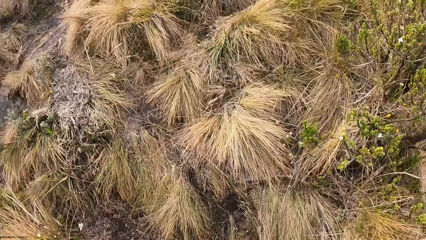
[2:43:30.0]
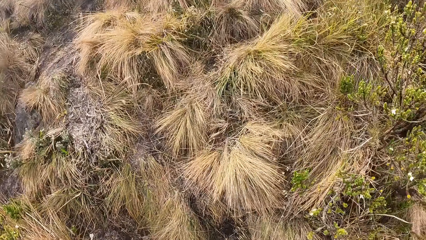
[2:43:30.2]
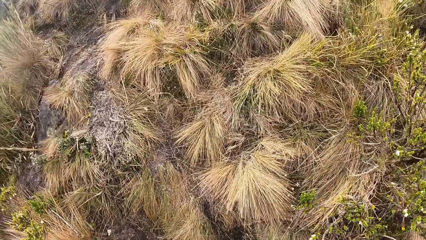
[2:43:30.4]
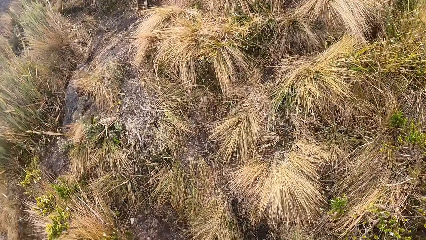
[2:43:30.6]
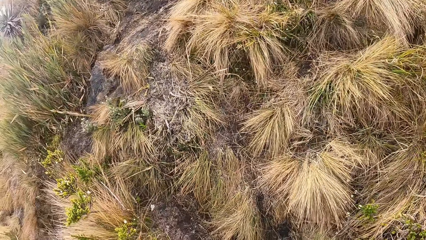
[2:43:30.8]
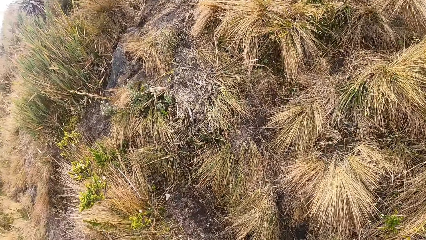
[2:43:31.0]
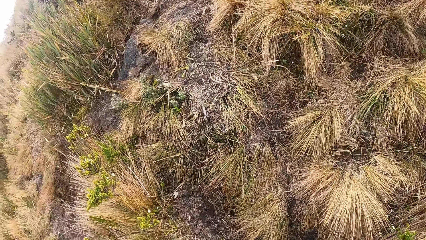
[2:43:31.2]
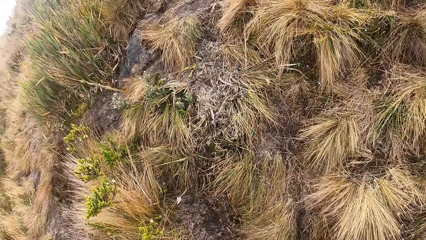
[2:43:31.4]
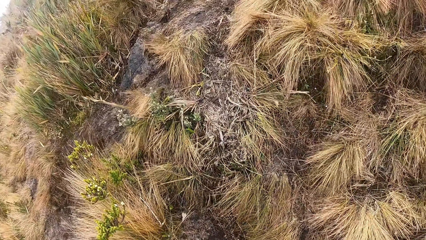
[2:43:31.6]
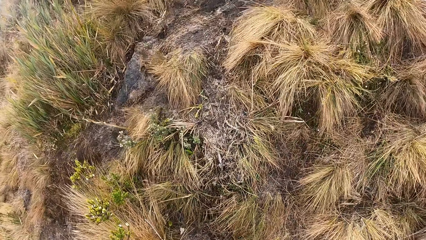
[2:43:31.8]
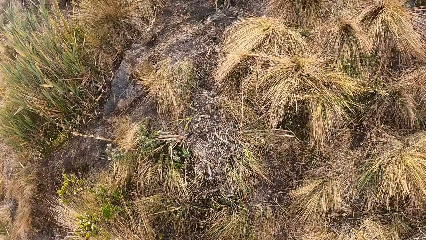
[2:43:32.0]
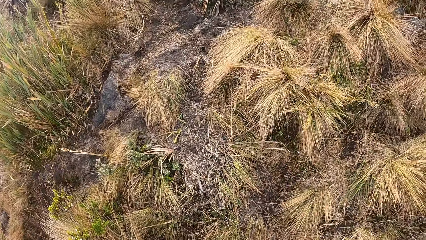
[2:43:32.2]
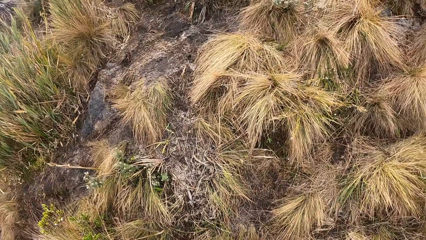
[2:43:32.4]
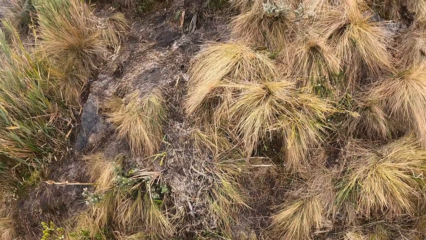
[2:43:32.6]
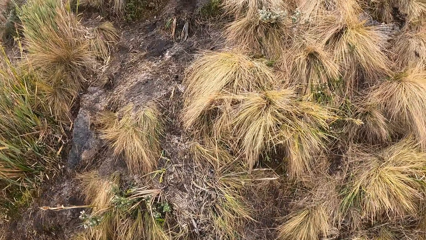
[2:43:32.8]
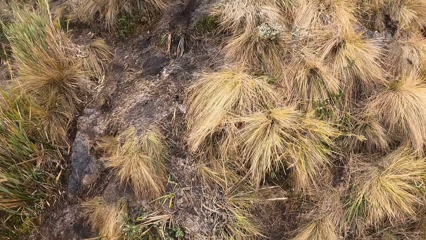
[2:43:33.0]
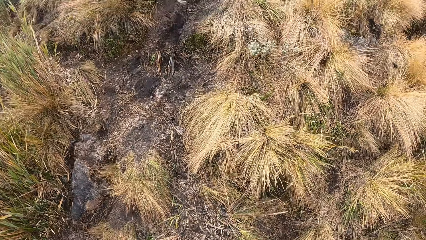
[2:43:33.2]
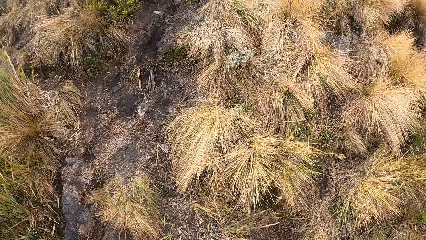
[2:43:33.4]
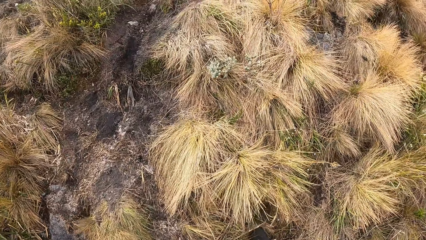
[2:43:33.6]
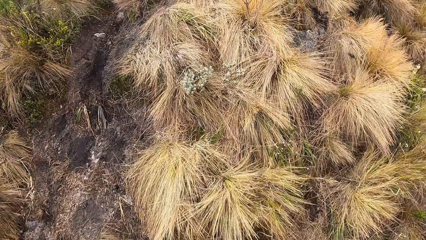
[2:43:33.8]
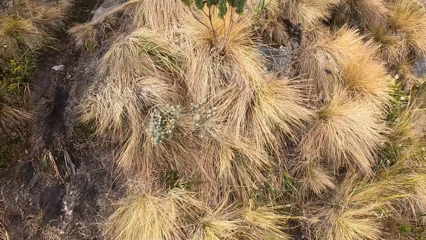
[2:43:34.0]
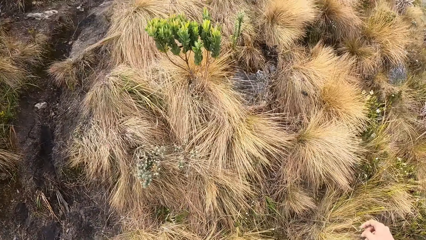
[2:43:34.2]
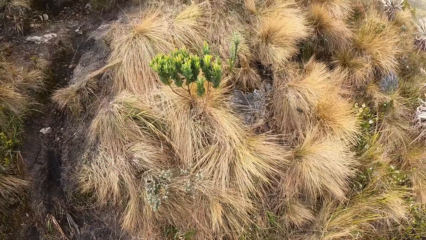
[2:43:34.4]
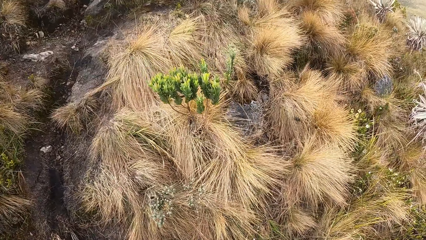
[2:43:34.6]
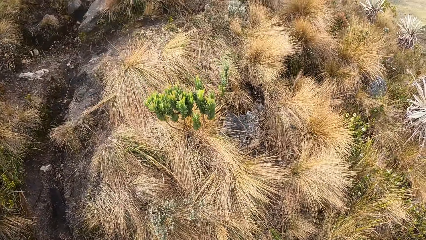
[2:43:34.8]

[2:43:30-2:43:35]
The camera wearer looks around.

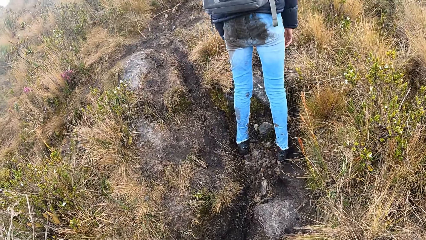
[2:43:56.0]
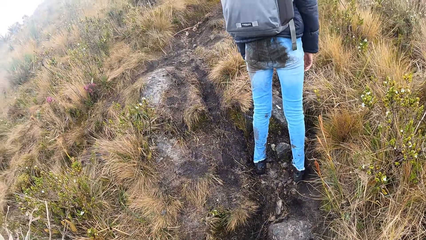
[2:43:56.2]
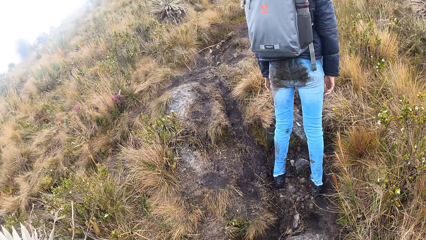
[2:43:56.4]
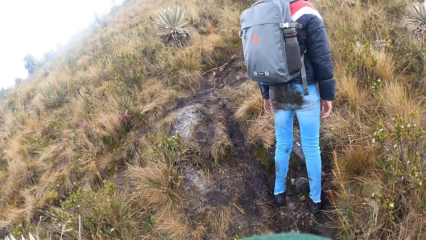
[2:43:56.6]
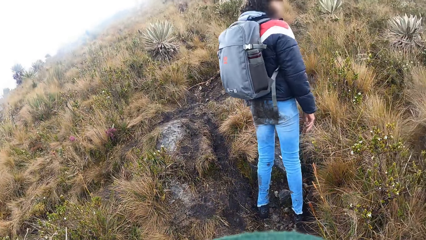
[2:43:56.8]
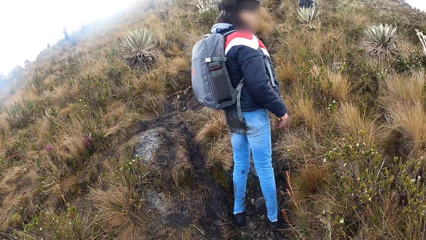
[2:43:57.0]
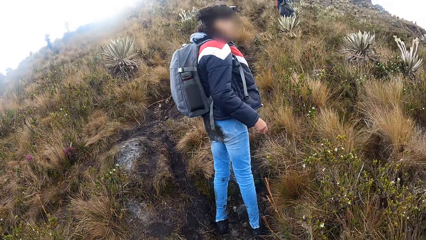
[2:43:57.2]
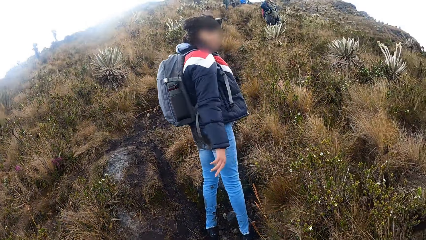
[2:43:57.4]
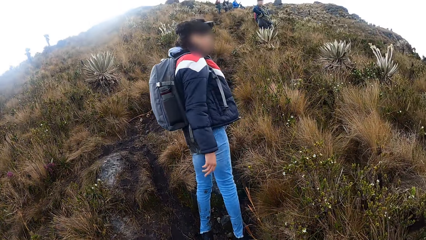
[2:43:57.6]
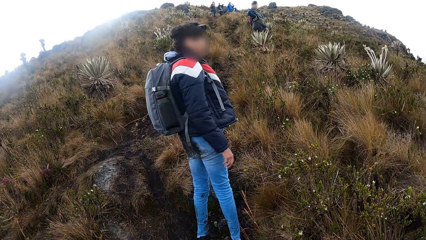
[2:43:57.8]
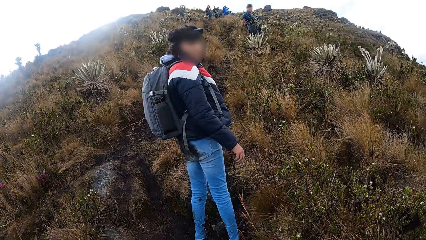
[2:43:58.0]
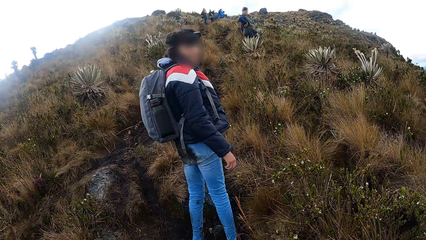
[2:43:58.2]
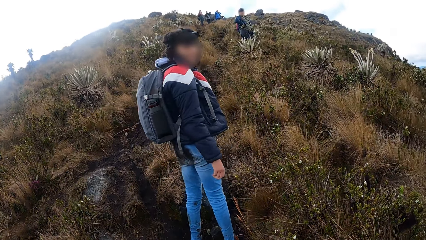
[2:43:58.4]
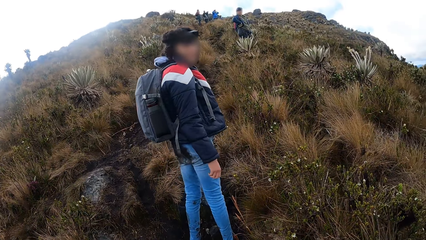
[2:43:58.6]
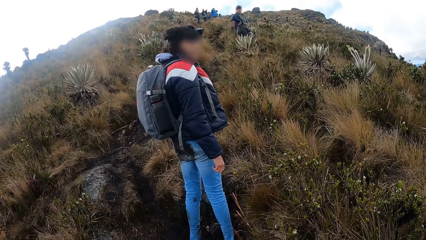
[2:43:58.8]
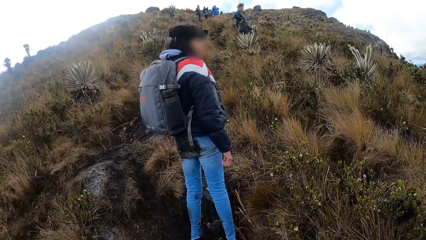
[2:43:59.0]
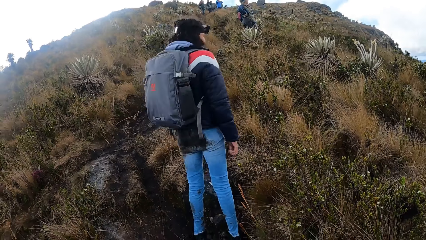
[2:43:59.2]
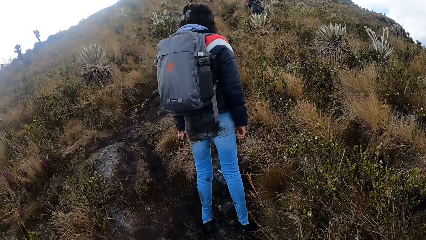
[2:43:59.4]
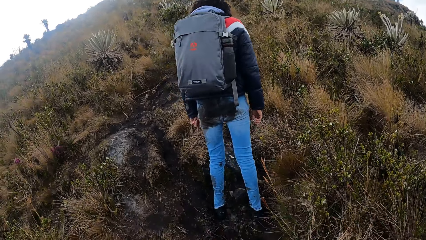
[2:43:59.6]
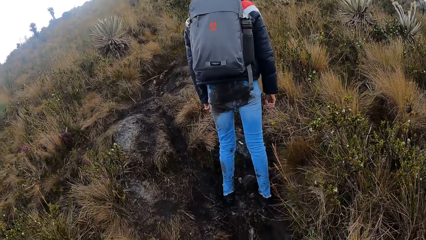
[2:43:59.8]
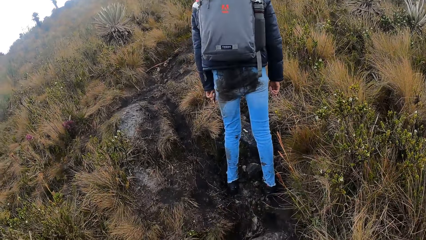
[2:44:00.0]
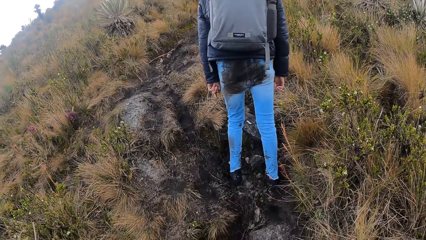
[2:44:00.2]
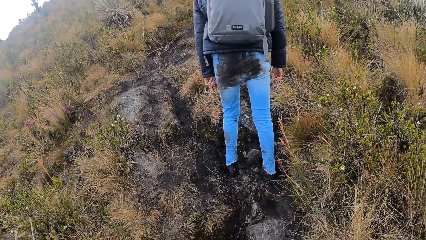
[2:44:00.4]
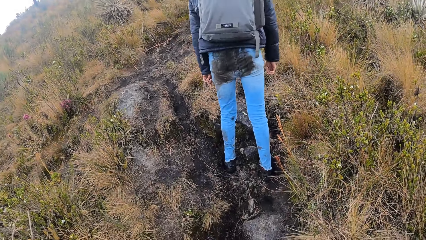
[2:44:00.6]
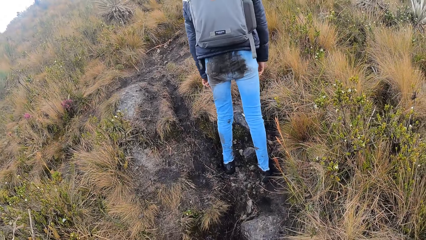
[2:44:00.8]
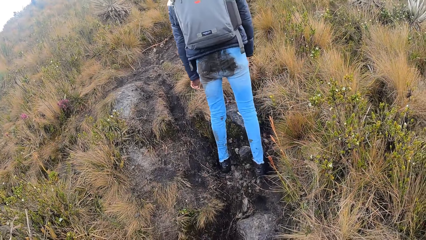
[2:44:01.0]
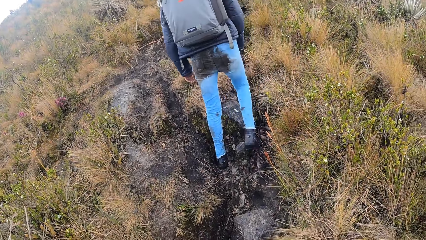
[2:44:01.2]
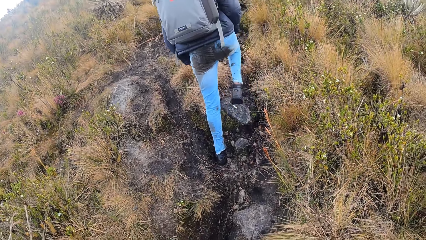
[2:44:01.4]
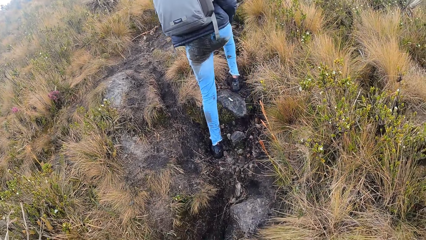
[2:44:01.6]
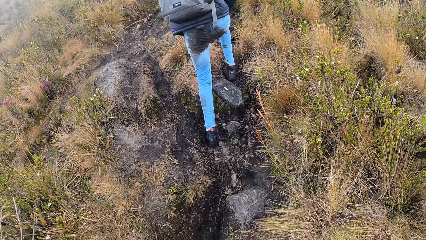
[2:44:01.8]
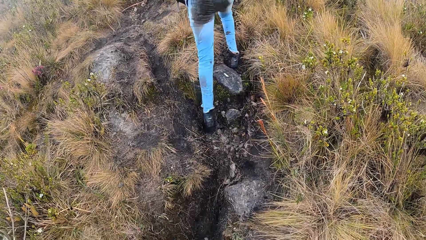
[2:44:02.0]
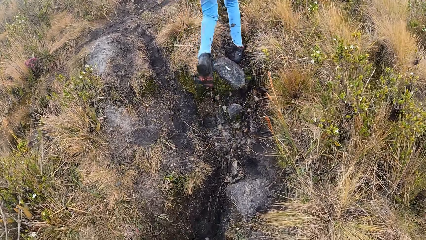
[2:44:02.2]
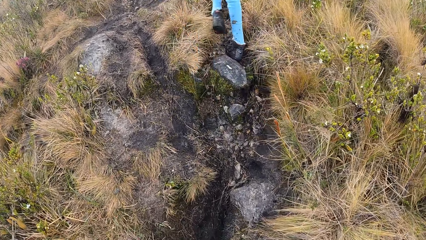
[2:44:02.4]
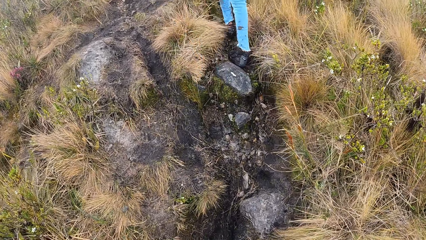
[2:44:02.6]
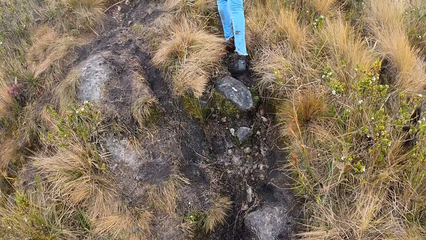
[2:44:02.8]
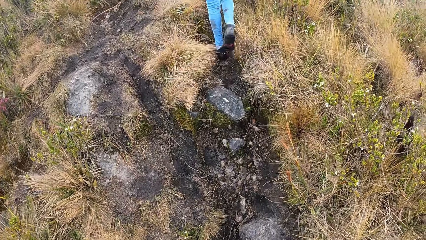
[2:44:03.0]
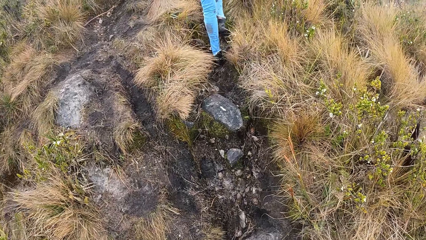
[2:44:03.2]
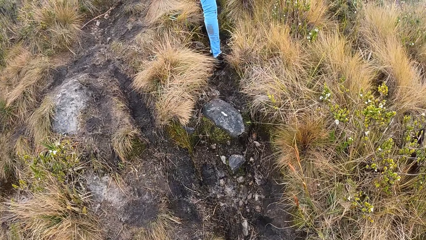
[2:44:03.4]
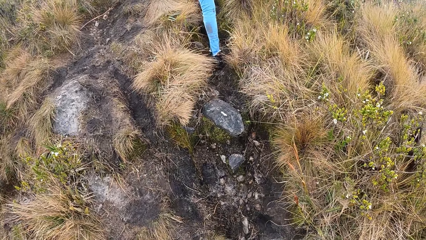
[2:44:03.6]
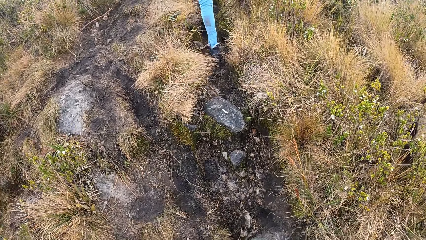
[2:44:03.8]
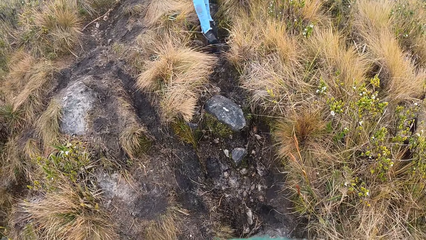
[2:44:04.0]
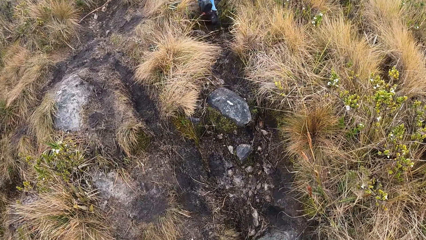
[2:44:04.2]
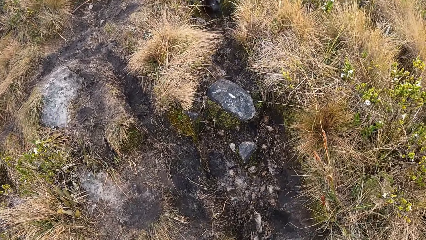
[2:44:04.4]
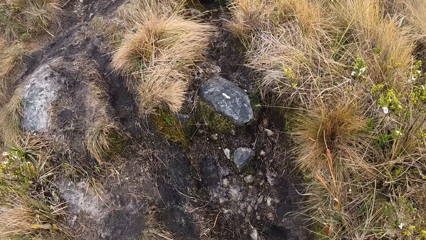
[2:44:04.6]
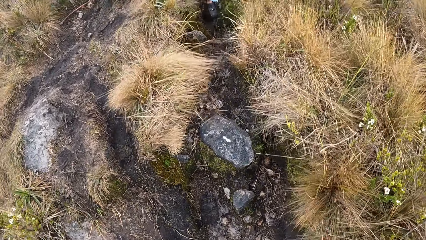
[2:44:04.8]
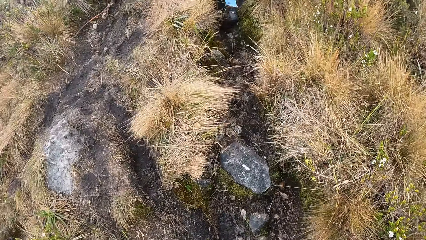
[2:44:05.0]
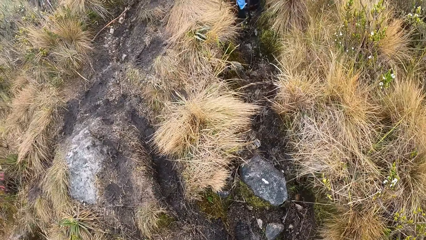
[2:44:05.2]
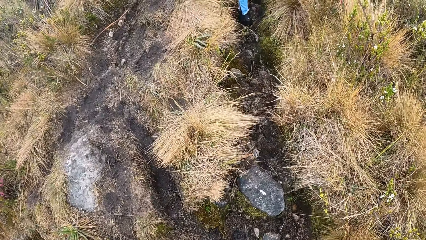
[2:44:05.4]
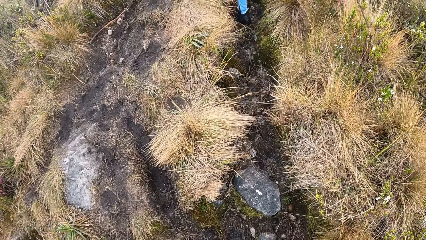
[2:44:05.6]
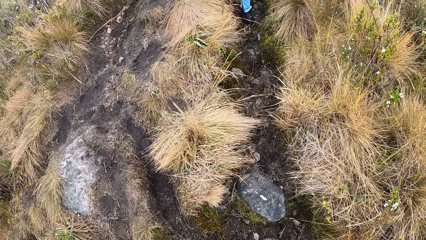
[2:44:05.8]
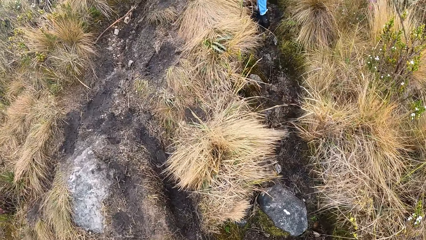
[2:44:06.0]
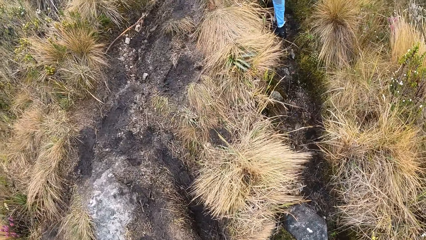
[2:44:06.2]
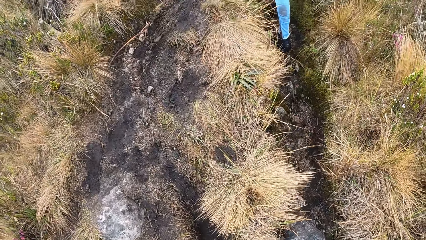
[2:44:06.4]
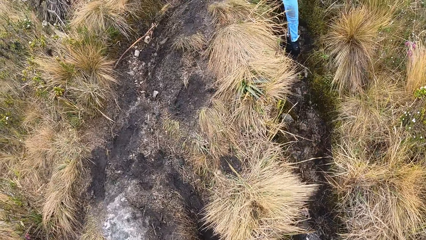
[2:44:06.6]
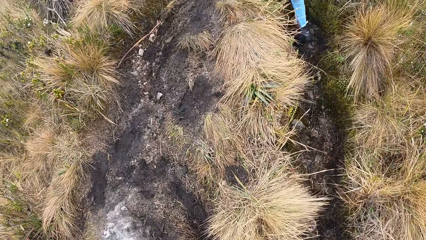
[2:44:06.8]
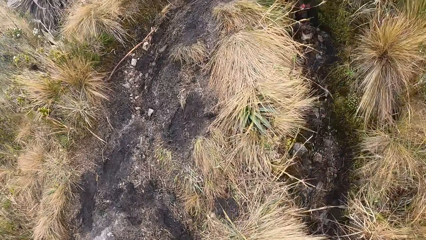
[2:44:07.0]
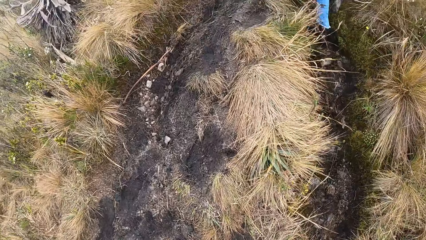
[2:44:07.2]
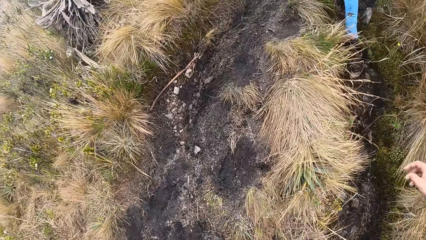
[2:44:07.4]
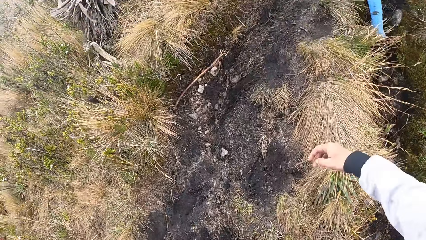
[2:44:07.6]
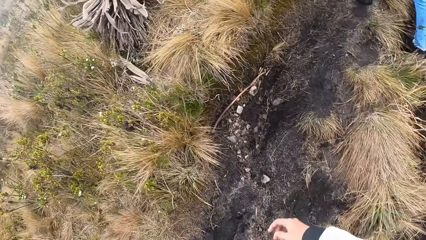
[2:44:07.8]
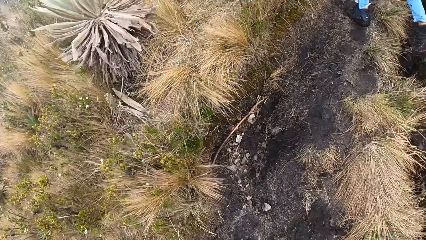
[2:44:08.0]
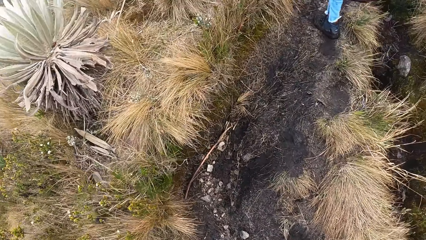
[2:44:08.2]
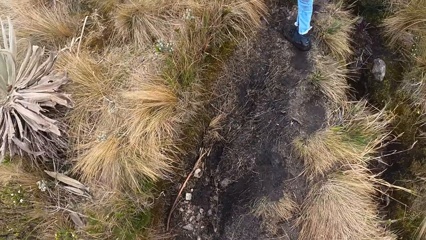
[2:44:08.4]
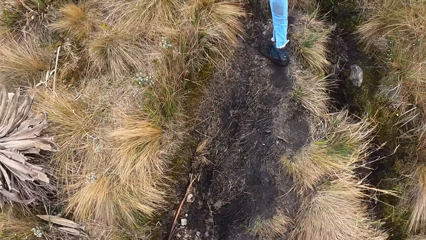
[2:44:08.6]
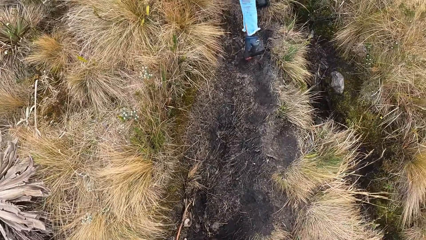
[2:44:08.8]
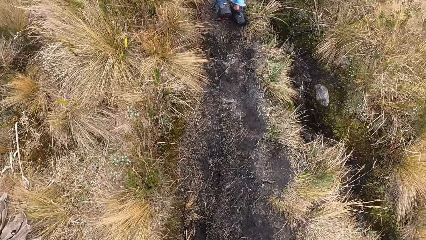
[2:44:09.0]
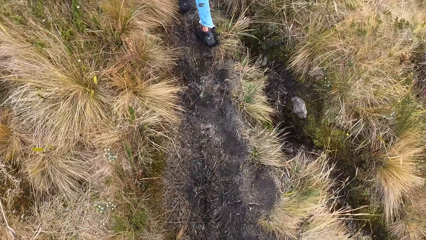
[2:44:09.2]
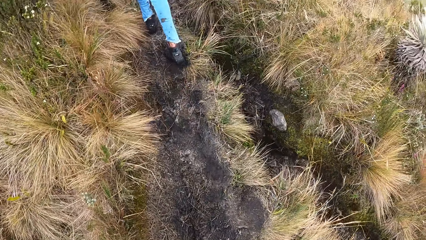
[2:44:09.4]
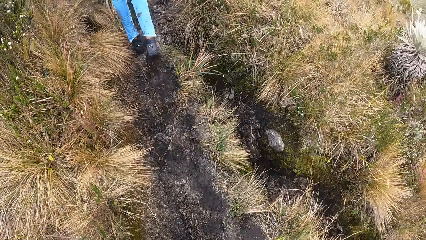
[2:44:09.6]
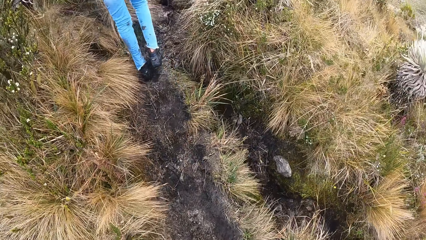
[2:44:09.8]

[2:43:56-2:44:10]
A woman interacts with the camera wearer.
